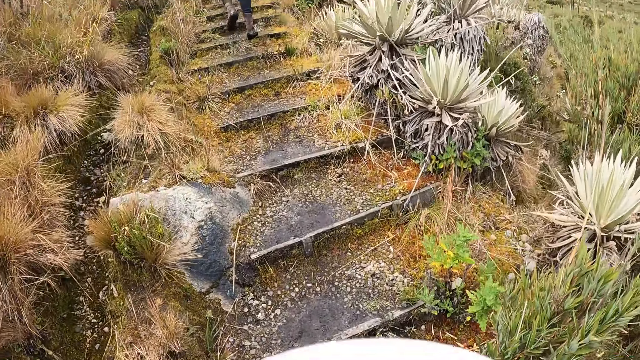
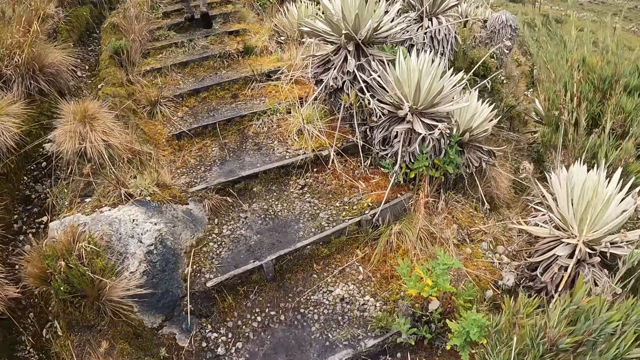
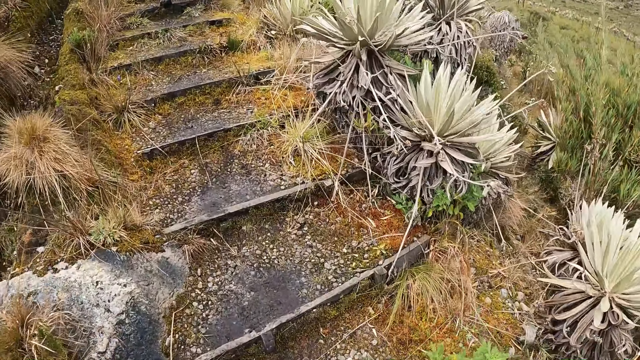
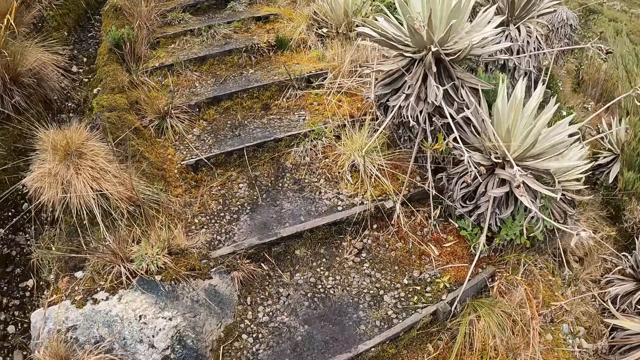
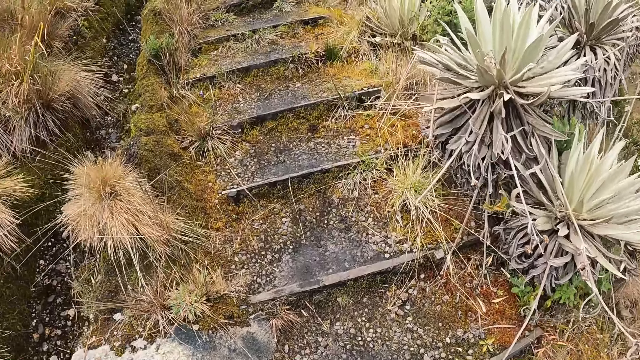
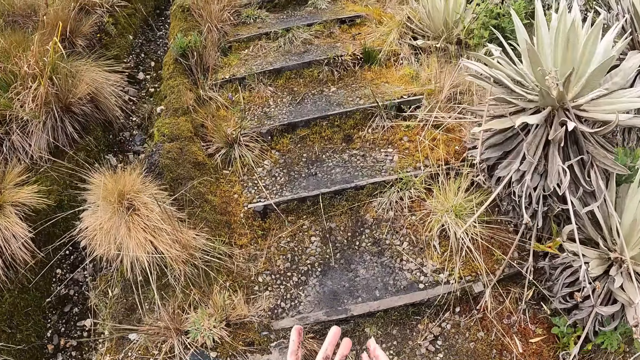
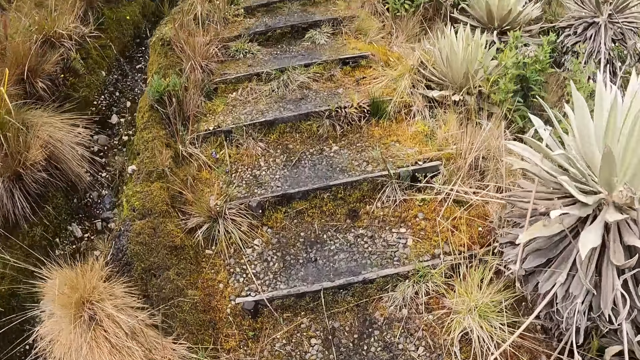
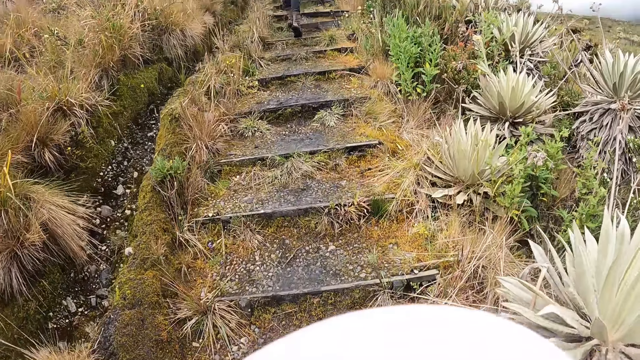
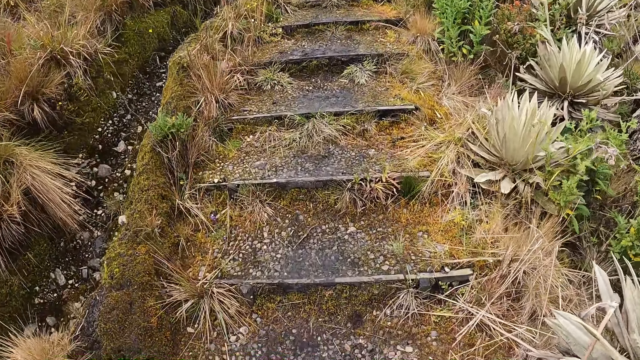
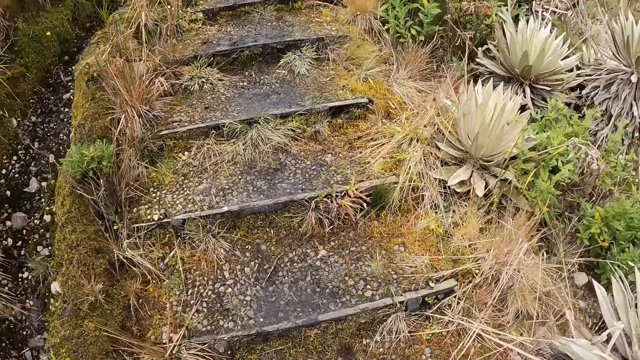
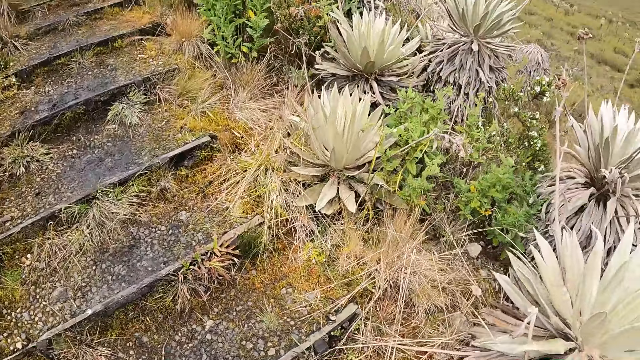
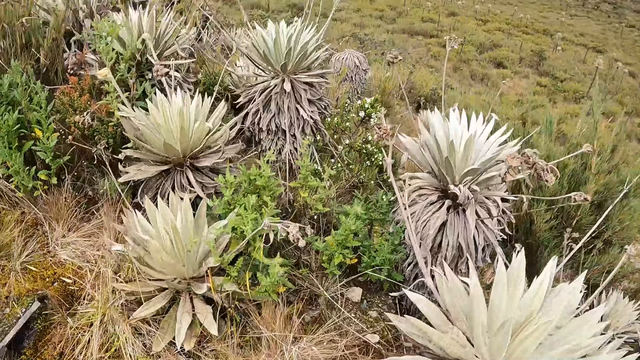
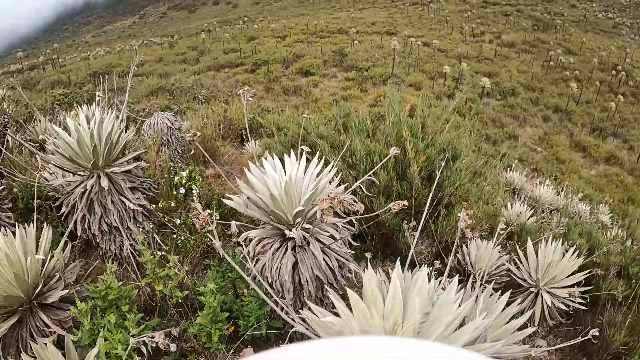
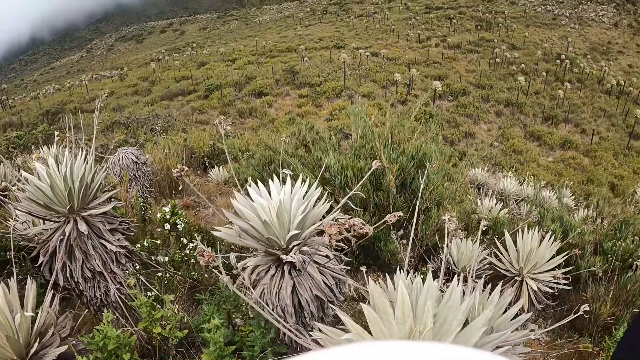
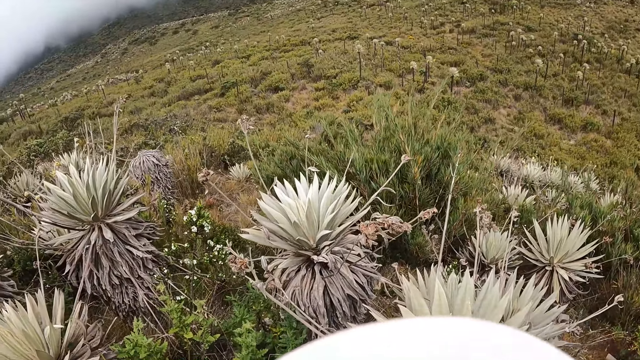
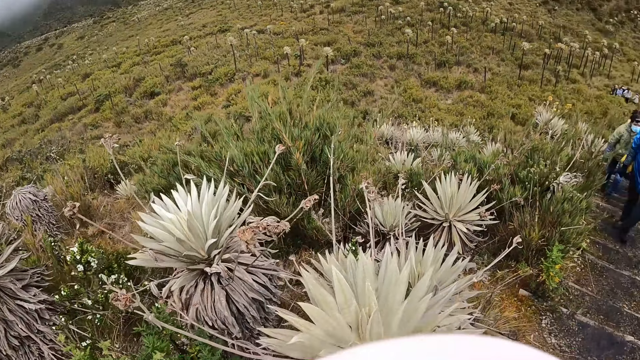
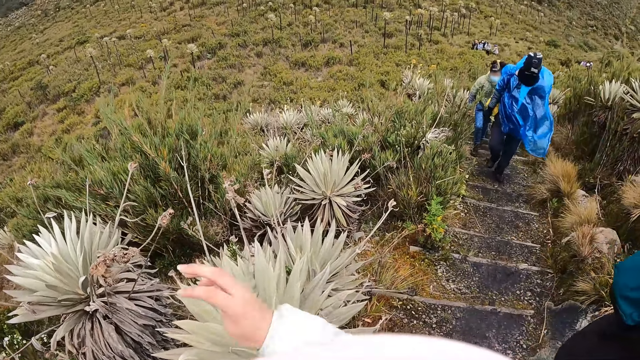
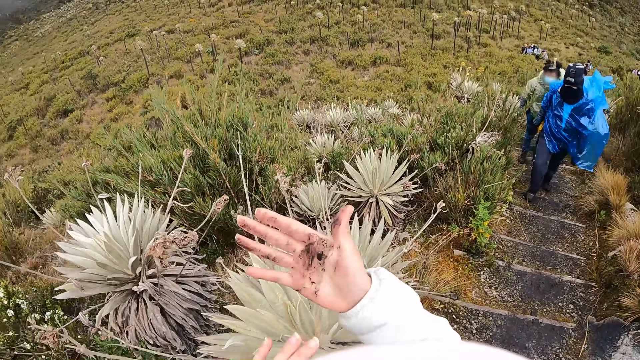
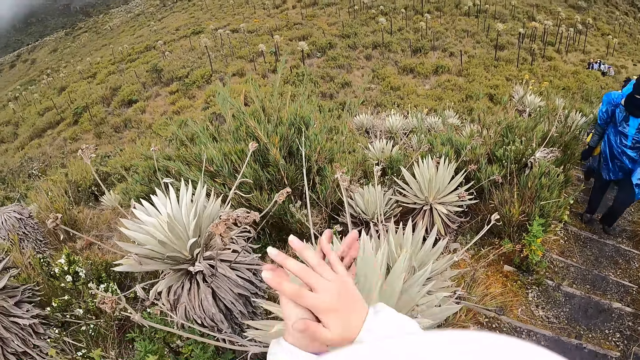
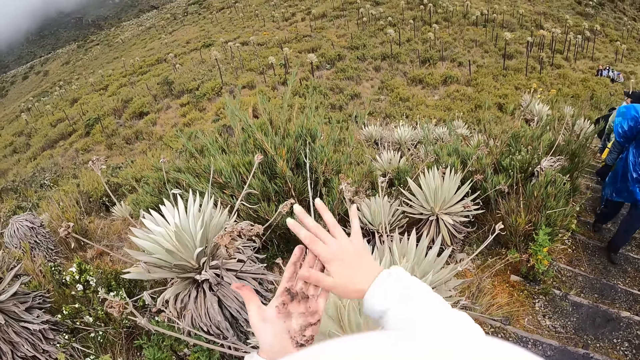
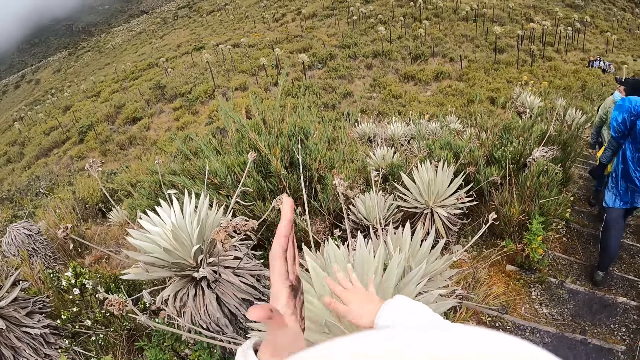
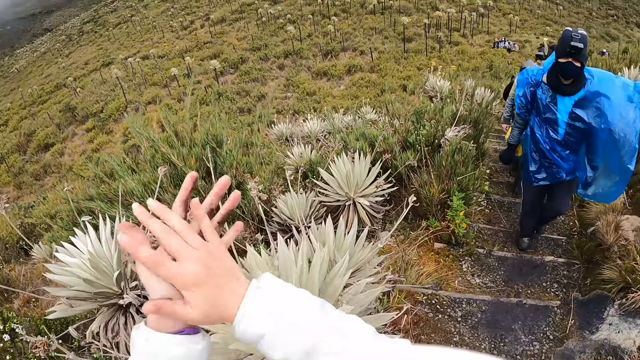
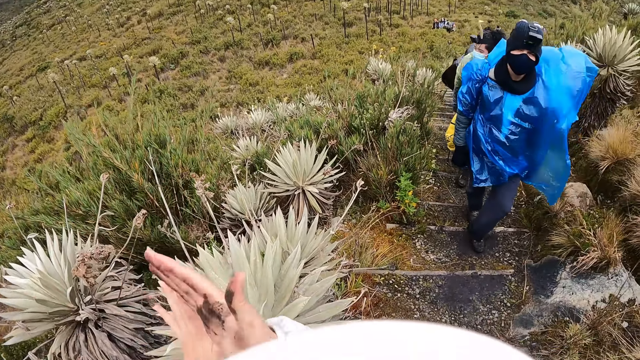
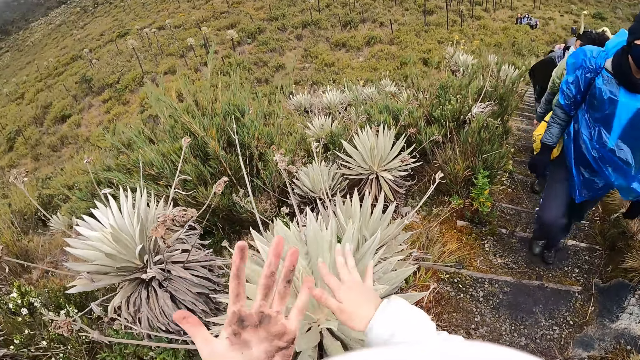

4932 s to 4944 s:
The camera wearer looks around. A man walks up the mountain steps. Another man walks up the mountain steps. The camera wearer moves a hand. They dust both palms together.

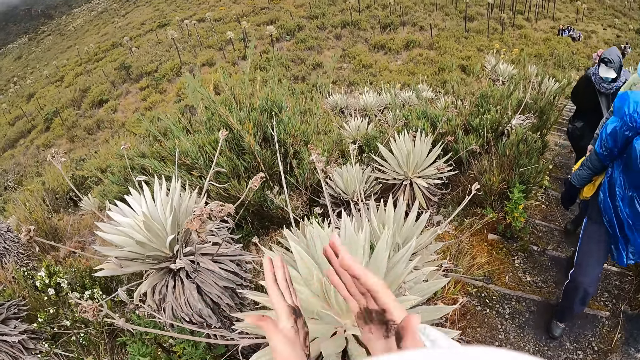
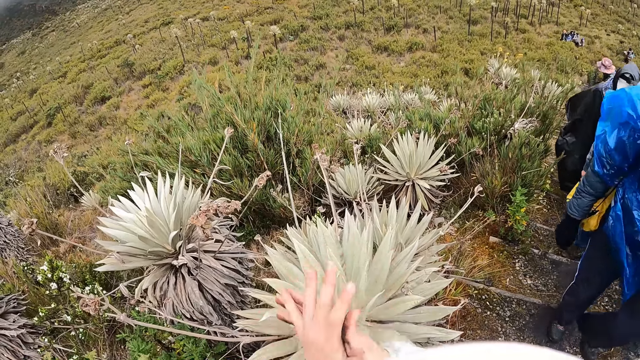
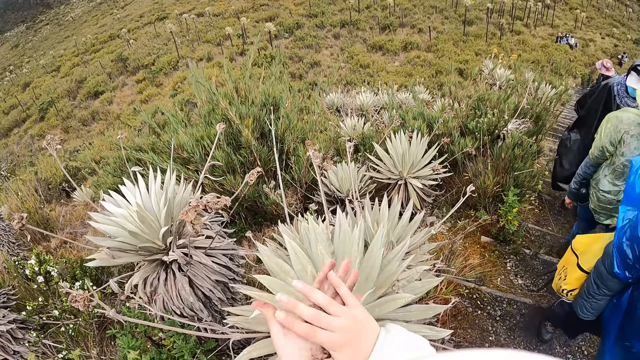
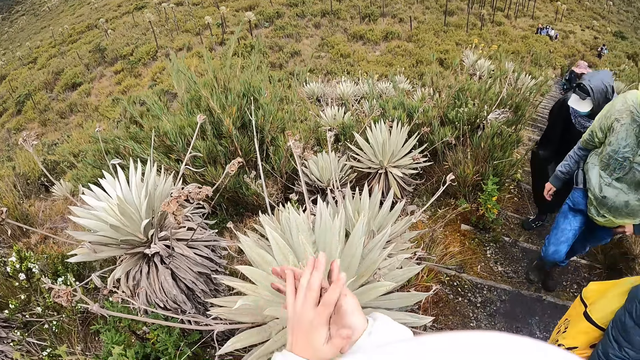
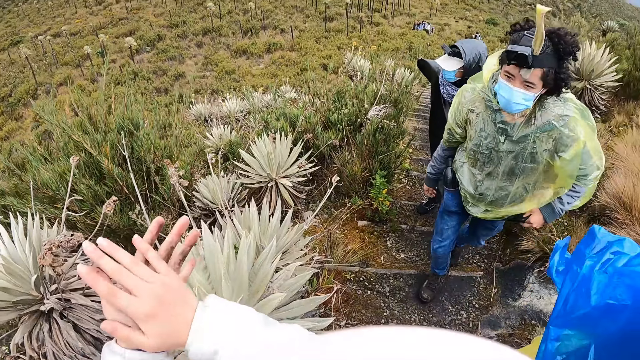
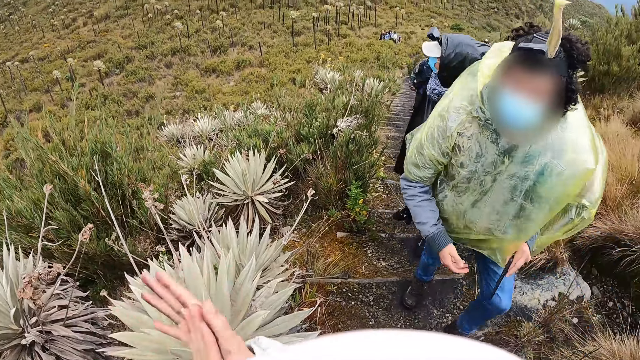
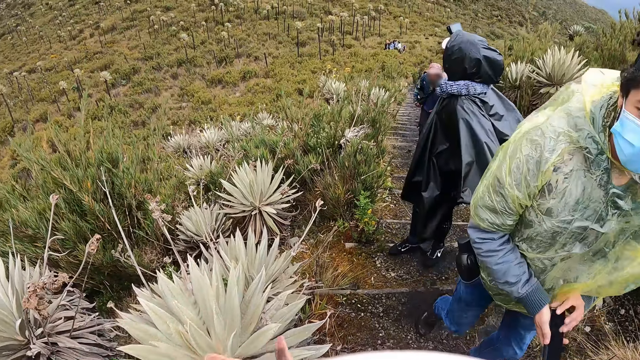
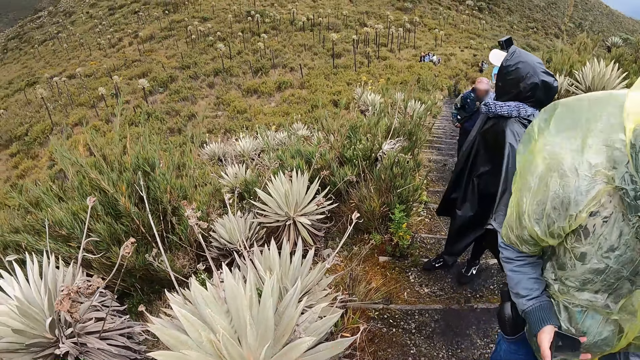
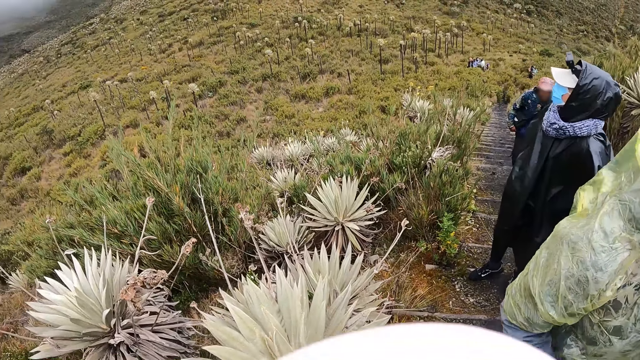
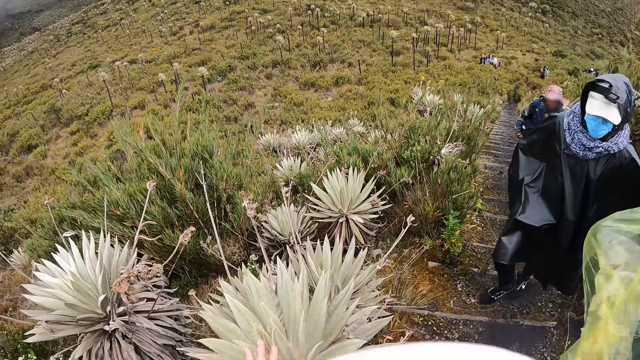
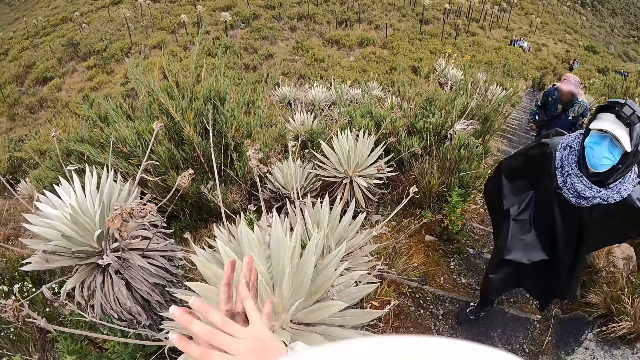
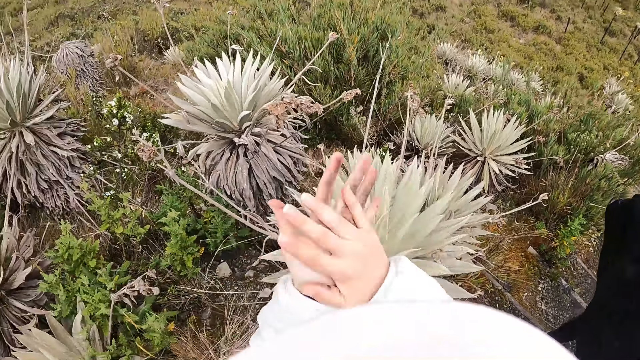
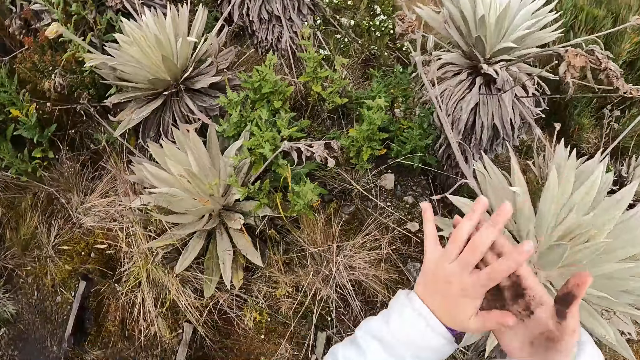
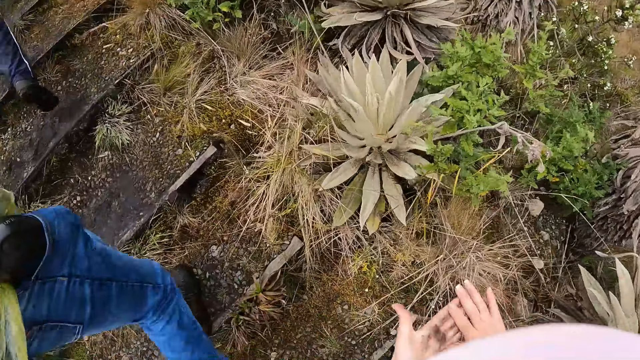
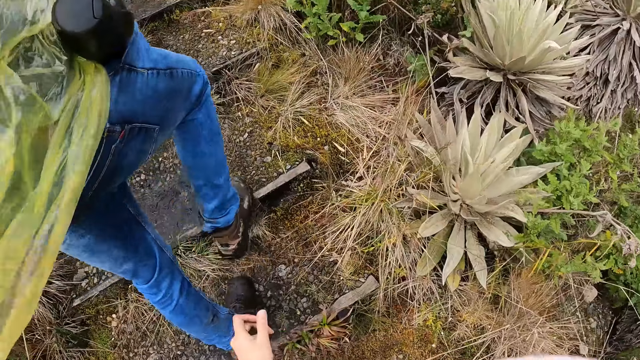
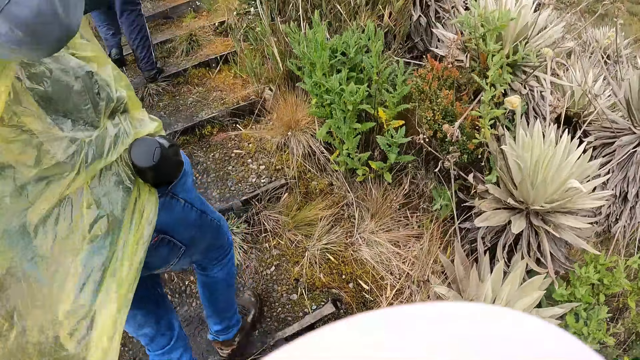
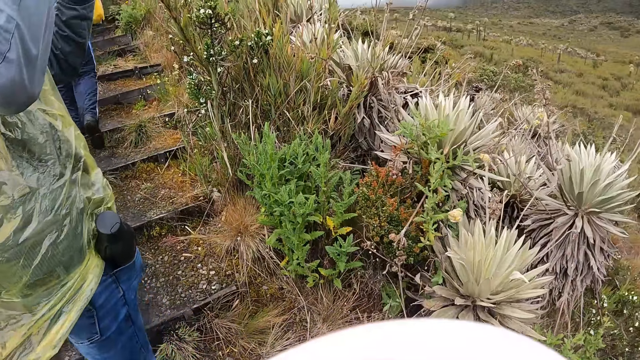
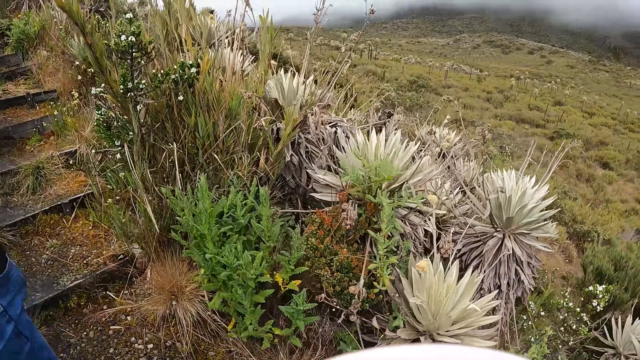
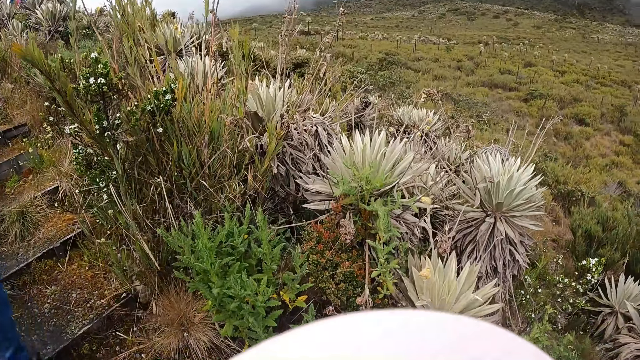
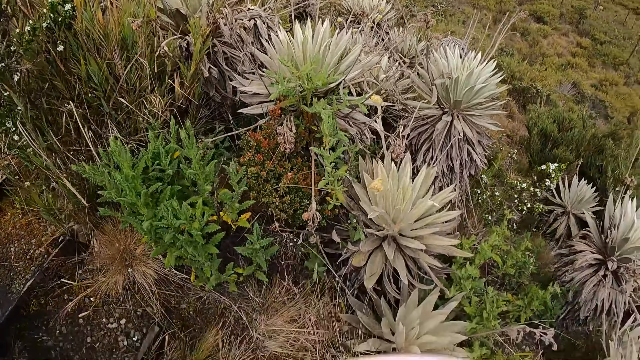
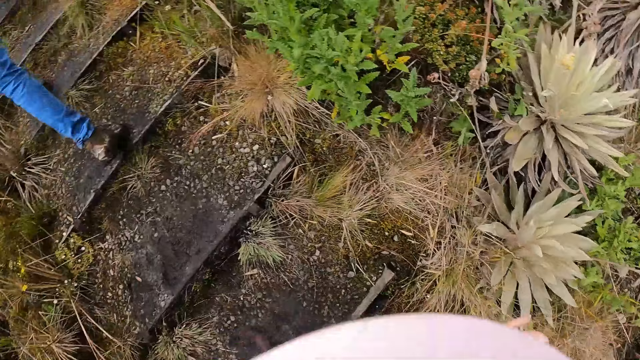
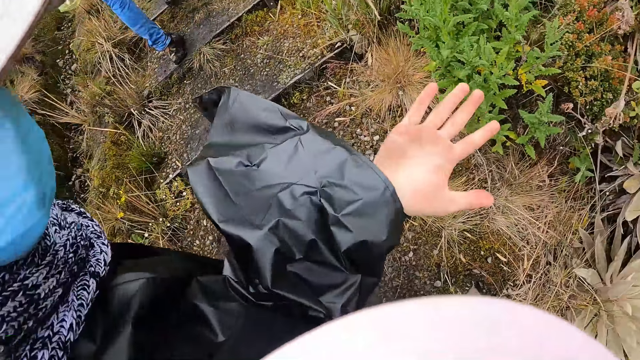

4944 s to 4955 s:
The man walks up the mountain steps. Another man walks past the camera wearer. A third man walks up the mountain steps. A fourth man passes a phone from his left hand to his right hand. The fourth man walks past the camera wearer. The camera wearer walks up the mountain steps. They look around.
